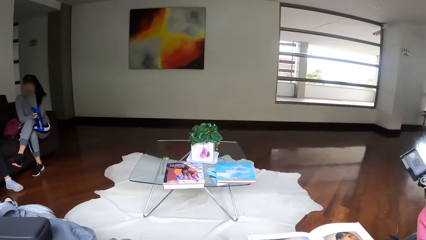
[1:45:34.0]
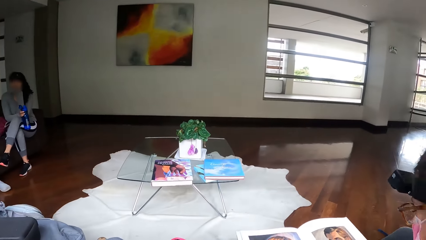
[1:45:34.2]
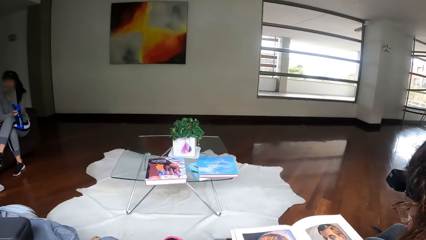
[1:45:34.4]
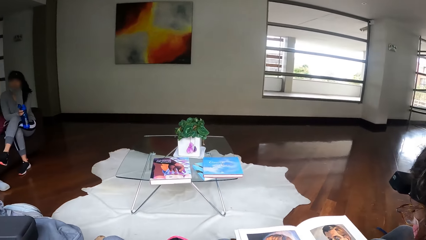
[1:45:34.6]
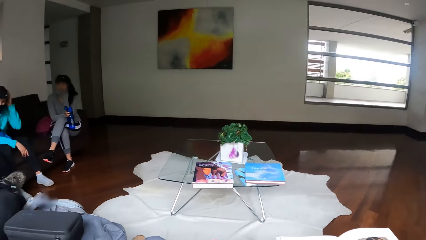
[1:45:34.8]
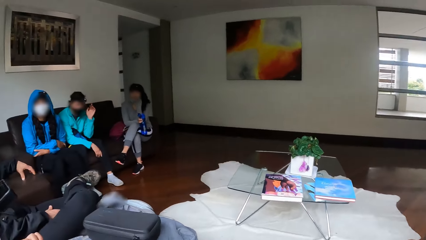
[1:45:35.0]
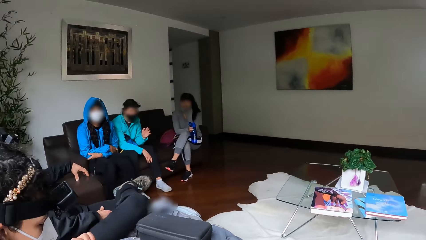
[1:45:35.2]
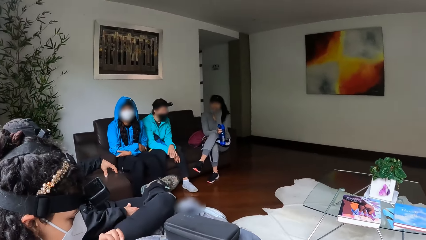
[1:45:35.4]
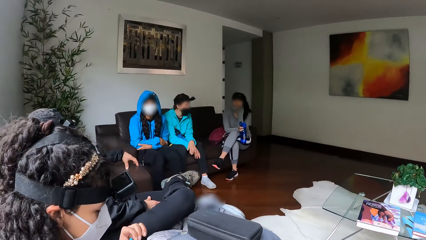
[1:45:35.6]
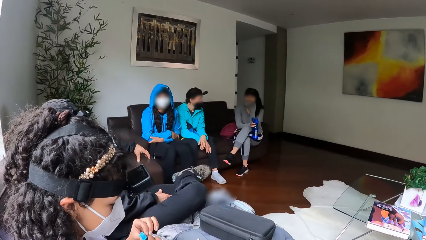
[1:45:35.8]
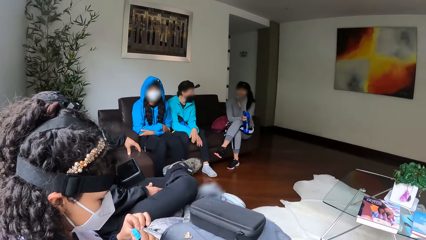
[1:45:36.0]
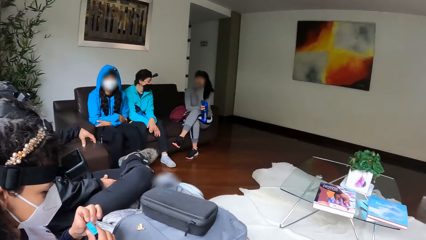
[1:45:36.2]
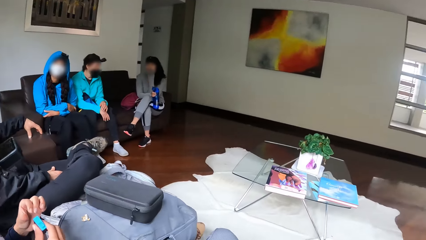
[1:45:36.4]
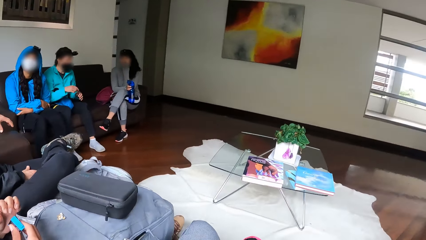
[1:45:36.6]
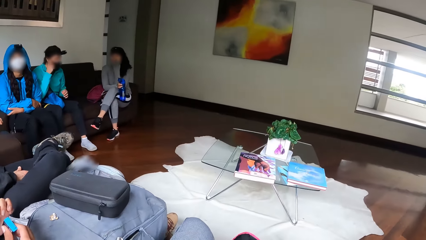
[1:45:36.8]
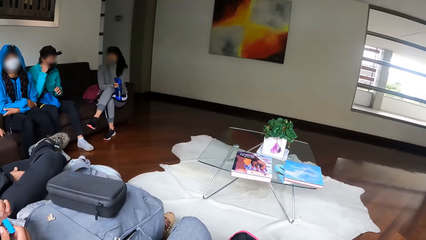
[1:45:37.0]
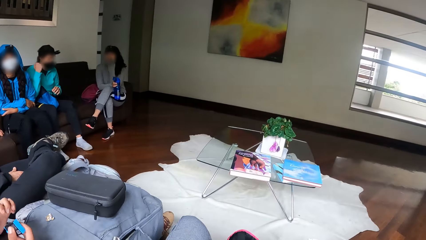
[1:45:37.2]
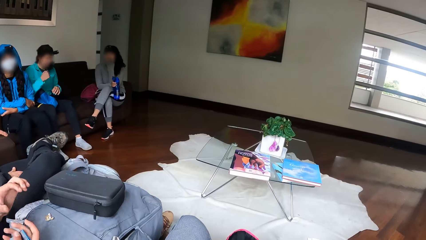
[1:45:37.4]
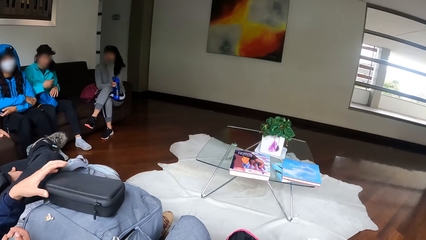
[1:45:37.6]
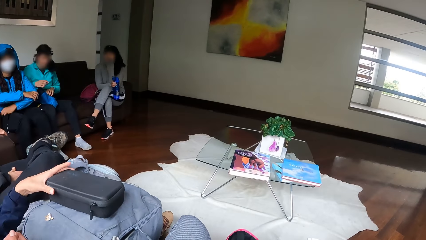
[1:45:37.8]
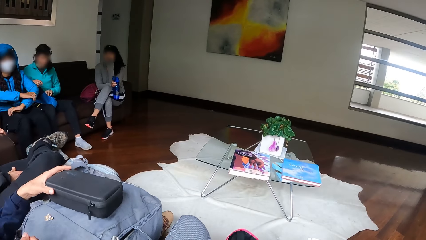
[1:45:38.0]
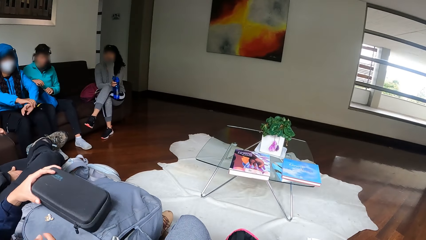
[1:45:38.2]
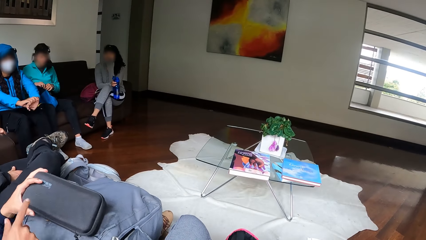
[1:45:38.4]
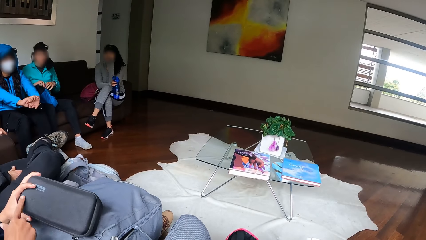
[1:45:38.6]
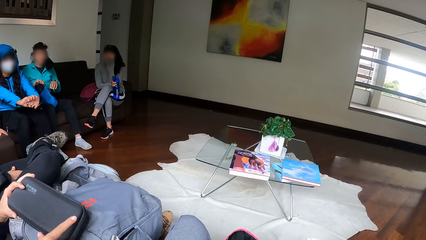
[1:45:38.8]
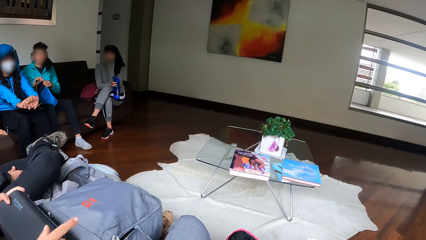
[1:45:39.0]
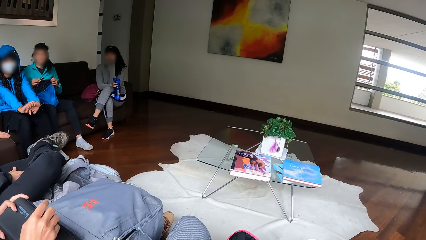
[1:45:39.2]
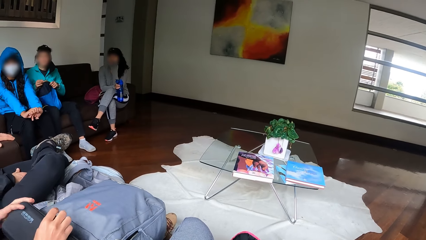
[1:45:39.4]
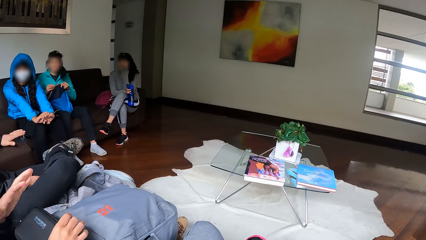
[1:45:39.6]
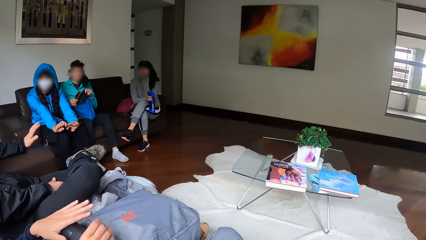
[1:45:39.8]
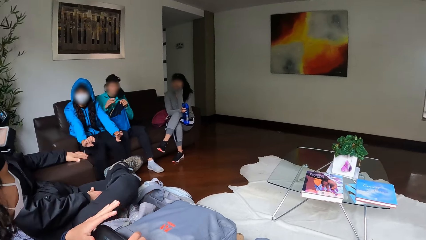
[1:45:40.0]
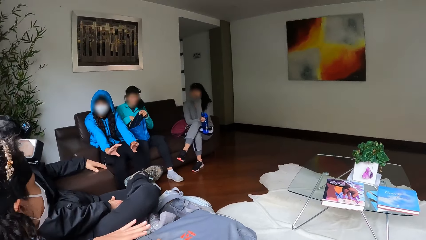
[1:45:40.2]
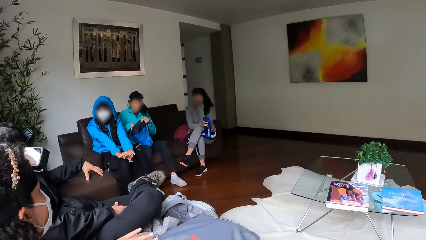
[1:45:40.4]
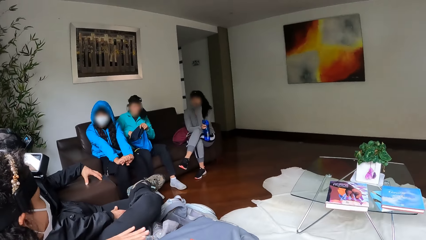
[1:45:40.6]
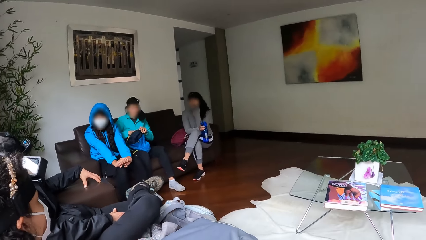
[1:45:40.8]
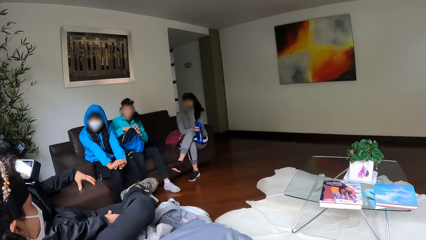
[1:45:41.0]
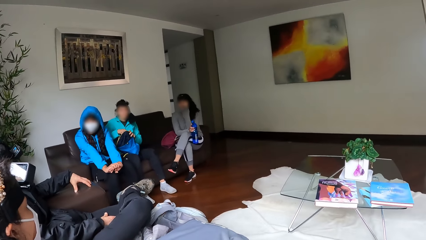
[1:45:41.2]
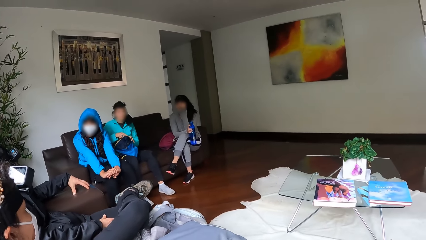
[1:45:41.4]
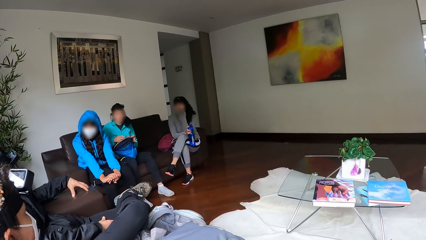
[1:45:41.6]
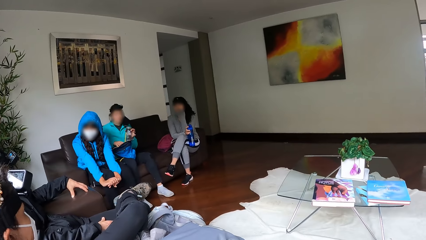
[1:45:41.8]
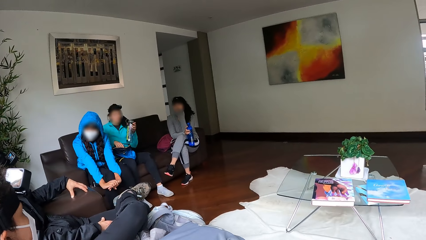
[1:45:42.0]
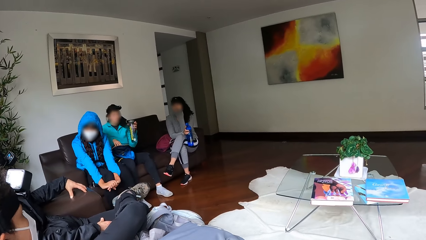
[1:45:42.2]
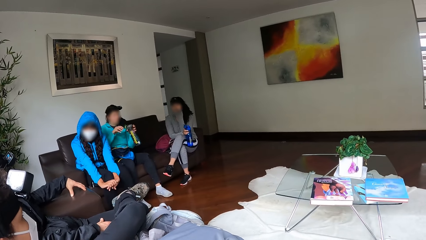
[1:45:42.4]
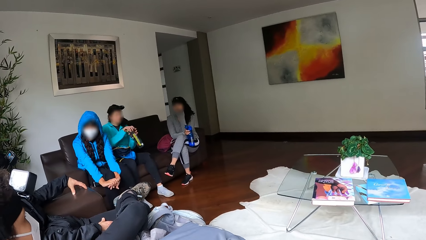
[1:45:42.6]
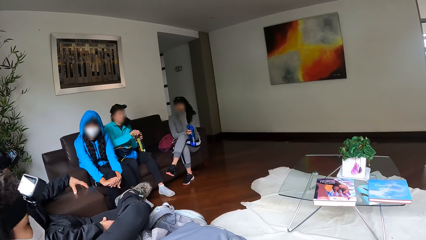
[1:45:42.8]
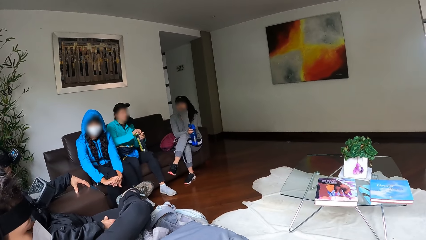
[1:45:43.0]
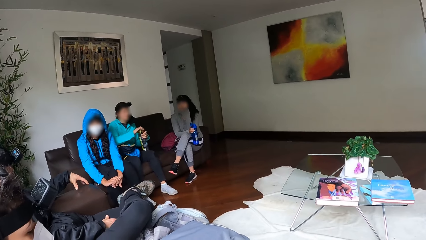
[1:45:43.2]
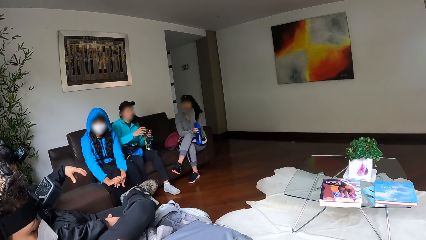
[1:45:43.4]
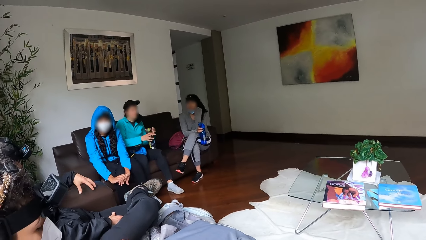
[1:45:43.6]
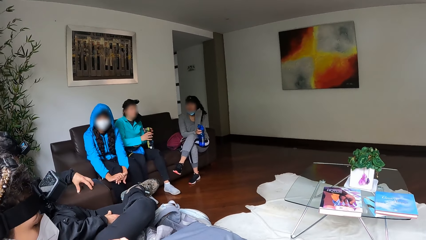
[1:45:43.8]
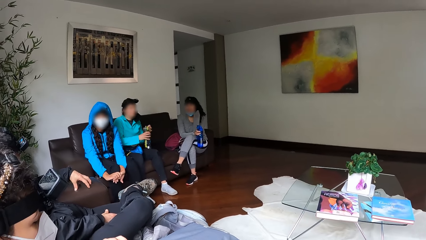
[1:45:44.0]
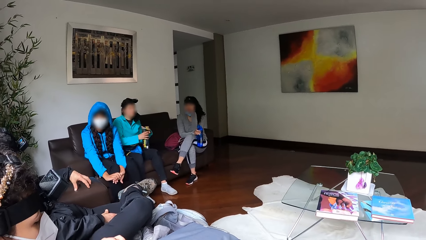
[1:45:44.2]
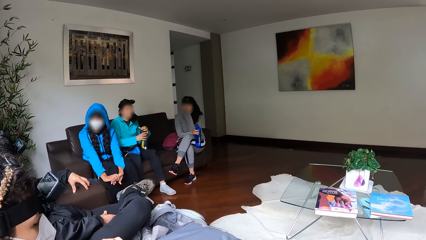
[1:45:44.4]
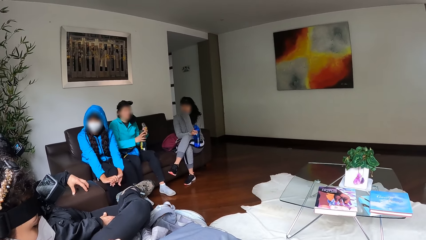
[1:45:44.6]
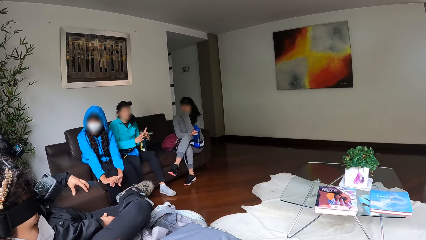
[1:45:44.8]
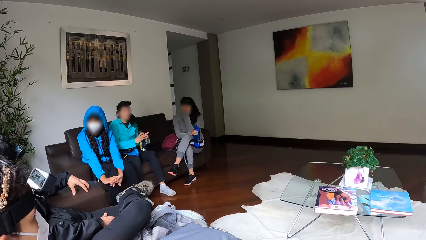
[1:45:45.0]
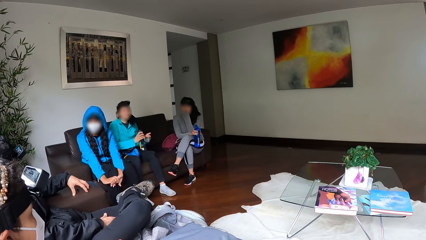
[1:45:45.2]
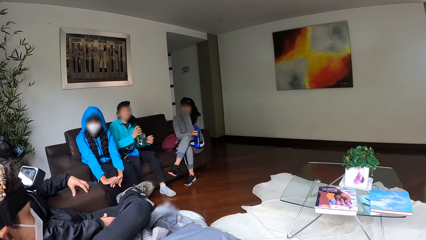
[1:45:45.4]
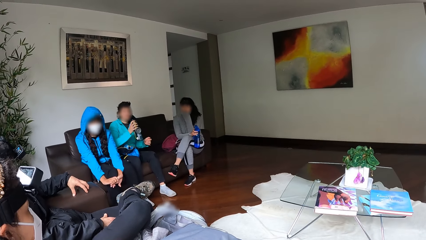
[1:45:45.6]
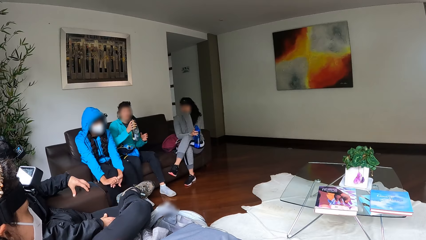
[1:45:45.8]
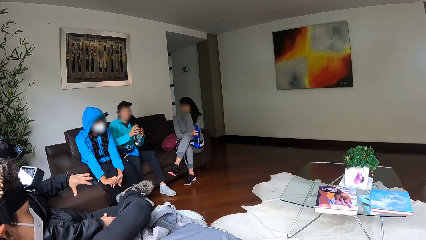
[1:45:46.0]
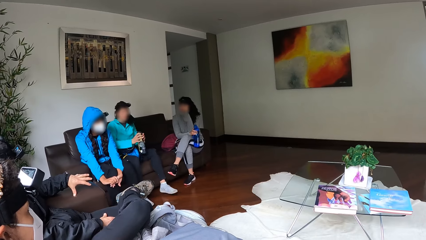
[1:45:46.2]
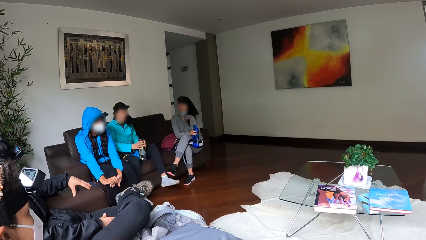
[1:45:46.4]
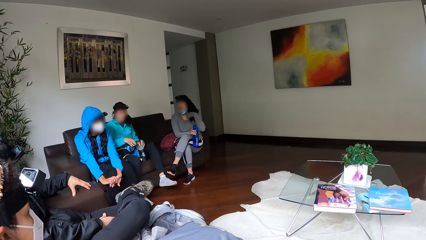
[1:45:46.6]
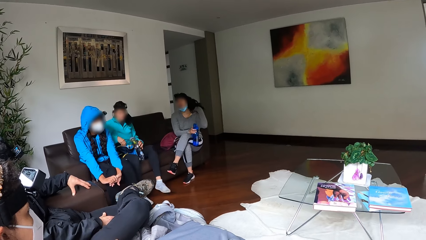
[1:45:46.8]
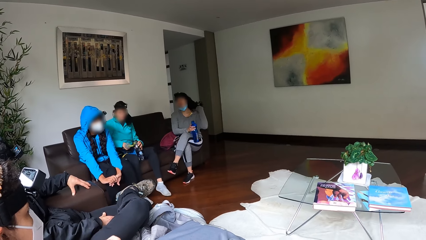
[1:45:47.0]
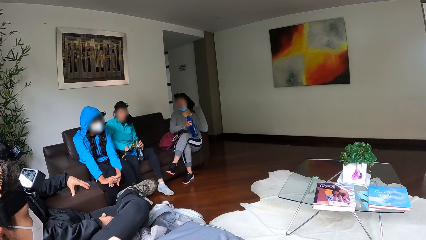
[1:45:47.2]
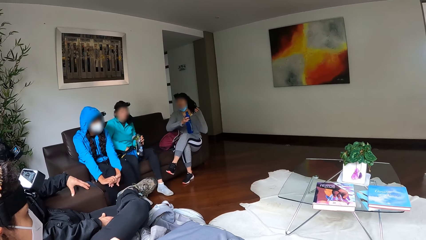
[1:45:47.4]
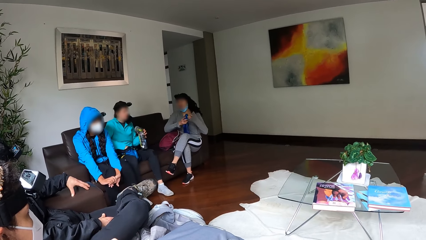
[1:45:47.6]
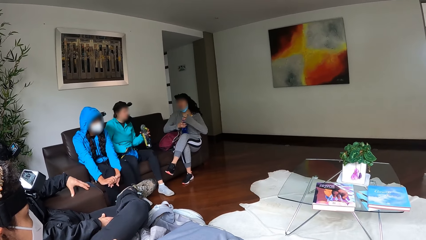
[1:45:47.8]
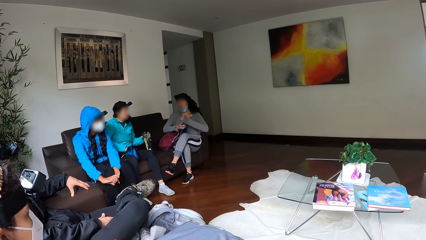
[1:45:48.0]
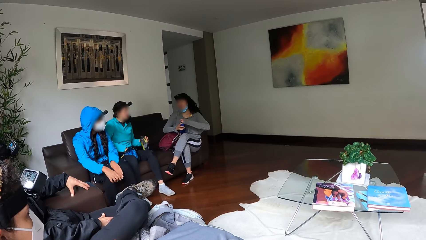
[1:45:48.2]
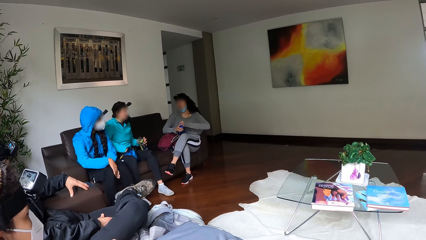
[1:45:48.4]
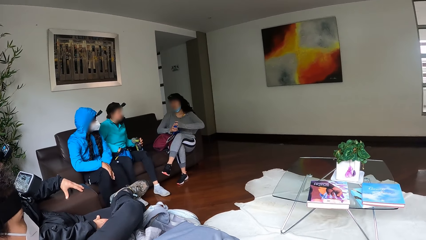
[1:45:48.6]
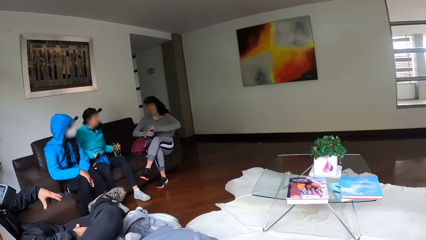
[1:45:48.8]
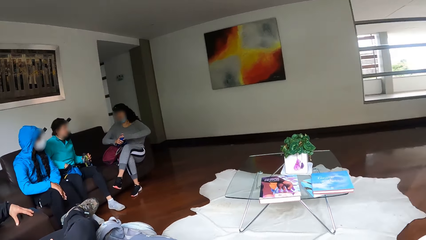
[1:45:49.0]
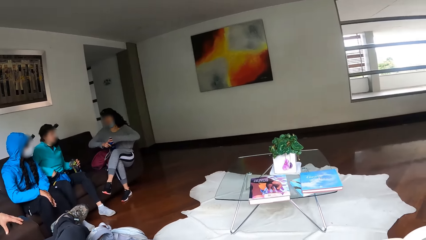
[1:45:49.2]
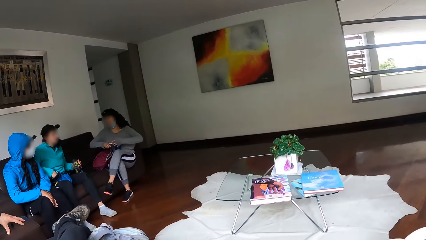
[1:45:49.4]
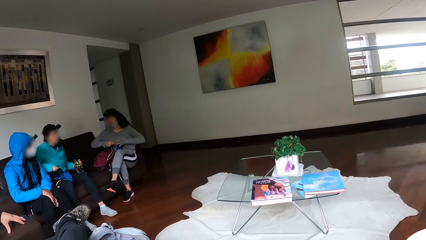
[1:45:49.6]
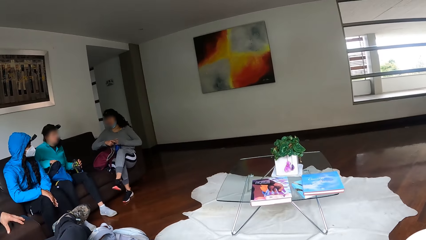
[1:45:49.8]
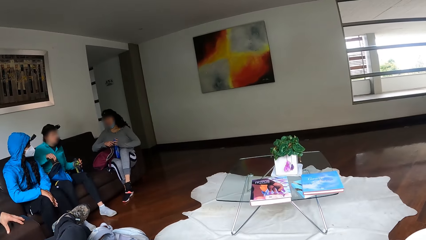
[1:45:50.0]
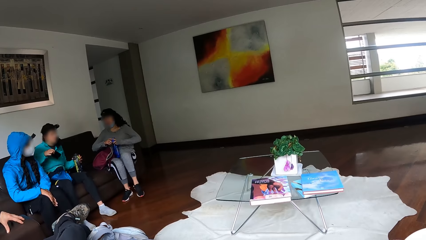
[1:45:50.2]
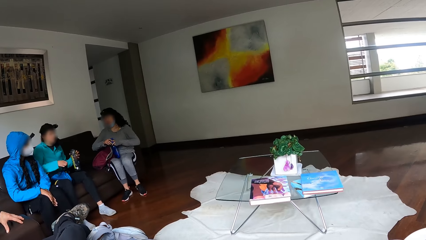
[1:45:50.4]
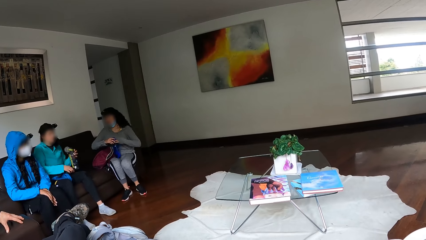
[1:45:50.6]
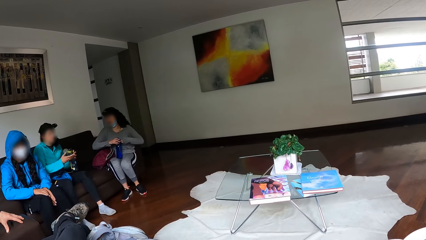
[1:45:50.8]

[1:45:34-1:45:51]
A woman touches her face with her left hand. She removes a mask from her face with her right hand. Another woman touches the purse on the bag with her left hand. The first woman opens the bag on her thigh with both hands. She picks up a bottle from her bag with her left hand. She opens the bottle with her right hand. A third woman adjusts her hair with her left hand. The first woman puts her left hand in the bag on her thigh. The third woman closes the bottle in her right hand with her left hand.
